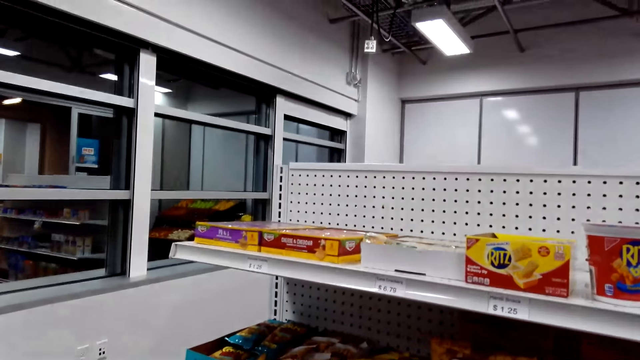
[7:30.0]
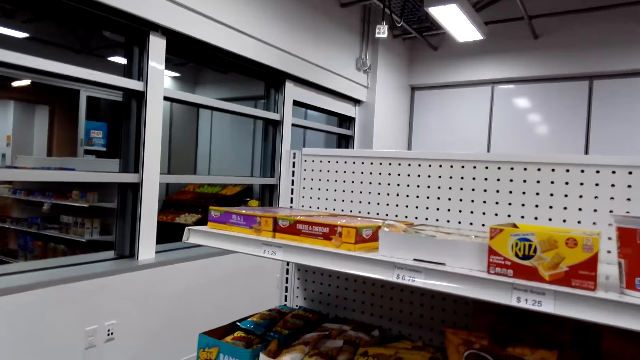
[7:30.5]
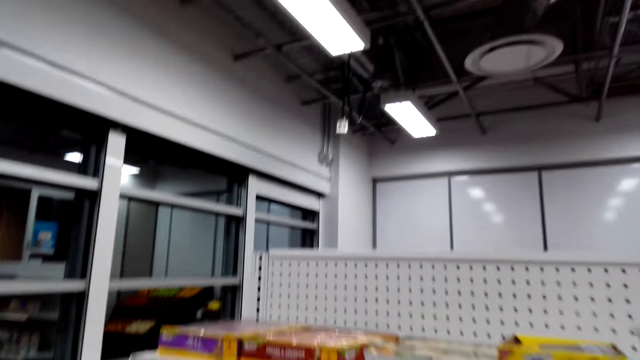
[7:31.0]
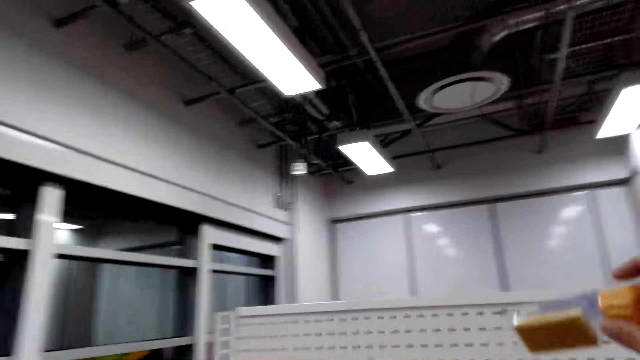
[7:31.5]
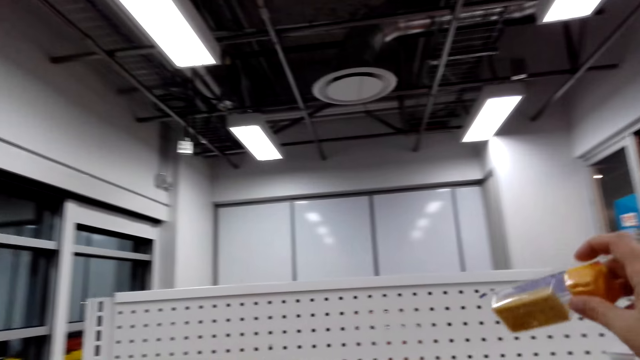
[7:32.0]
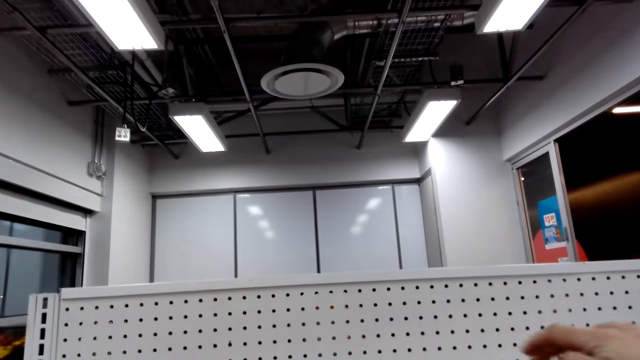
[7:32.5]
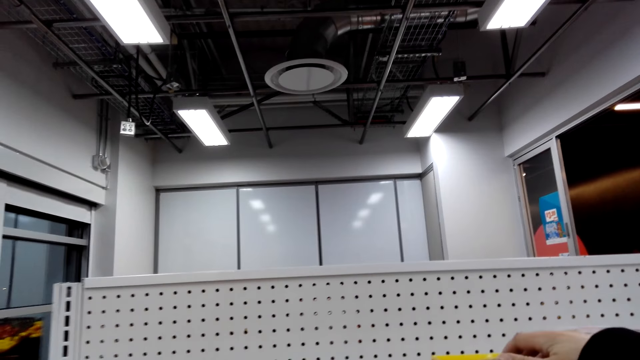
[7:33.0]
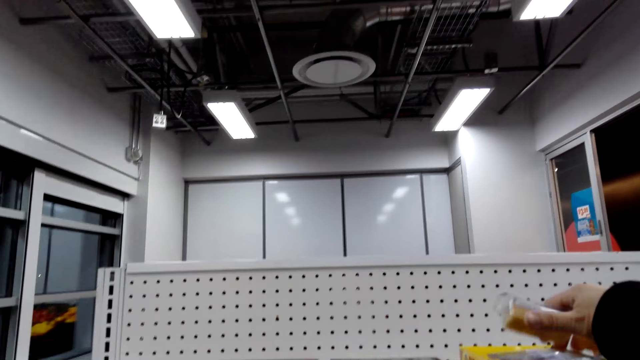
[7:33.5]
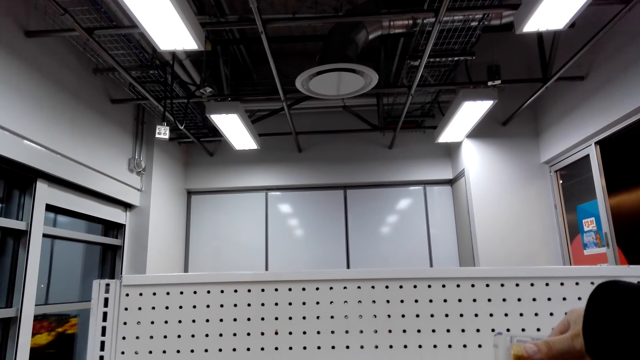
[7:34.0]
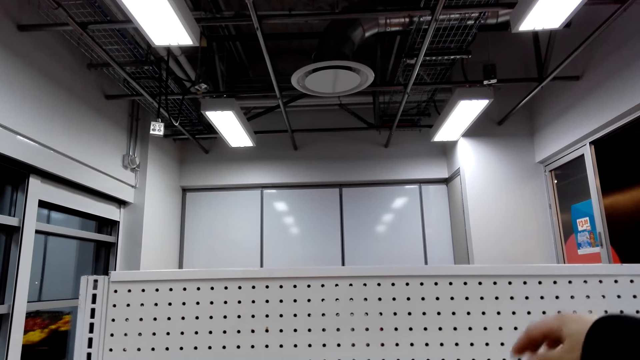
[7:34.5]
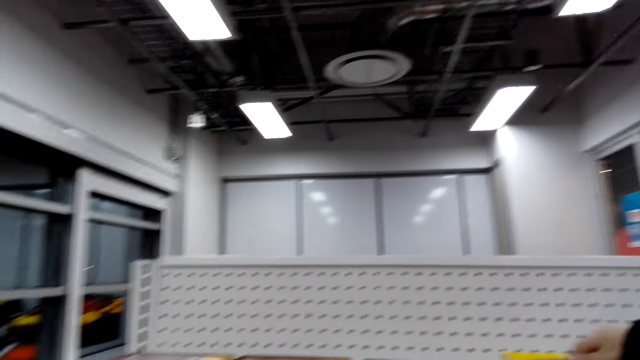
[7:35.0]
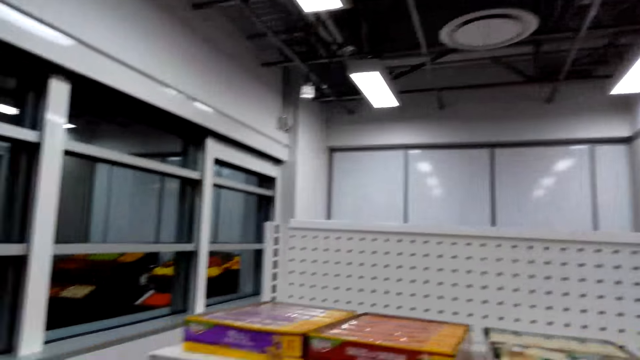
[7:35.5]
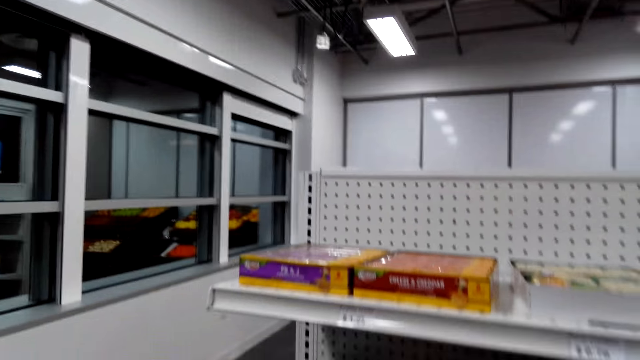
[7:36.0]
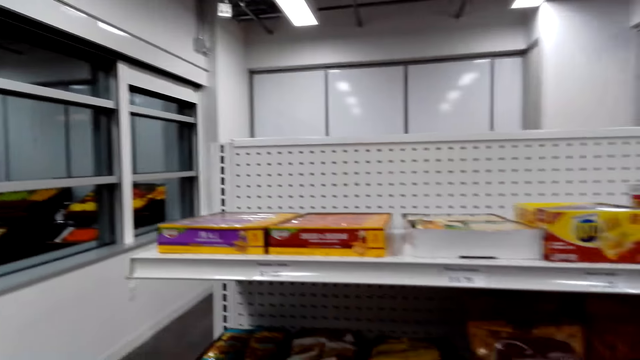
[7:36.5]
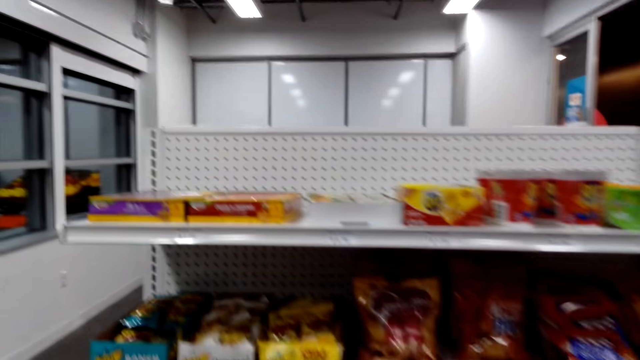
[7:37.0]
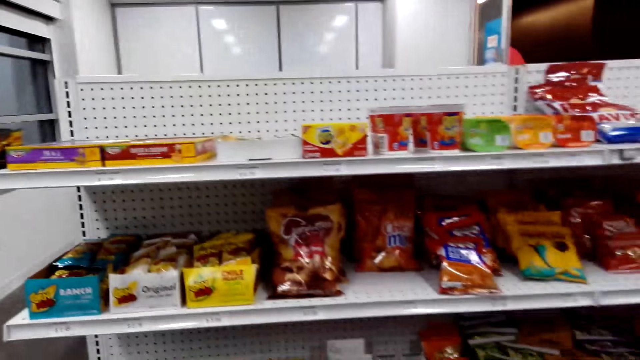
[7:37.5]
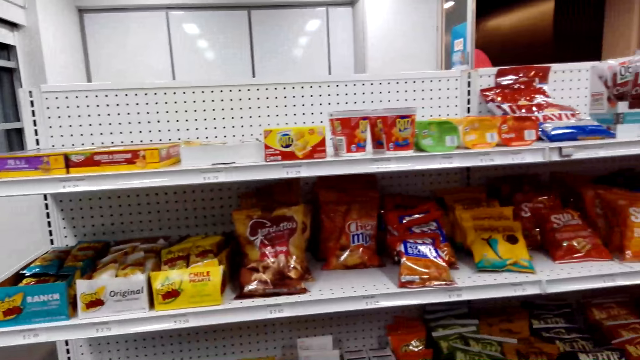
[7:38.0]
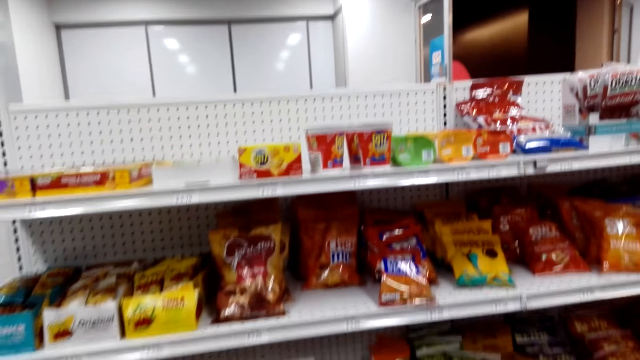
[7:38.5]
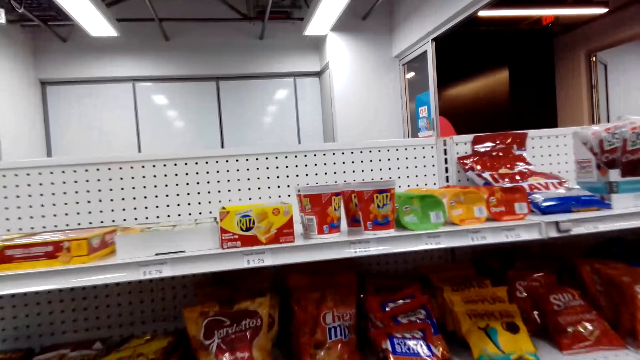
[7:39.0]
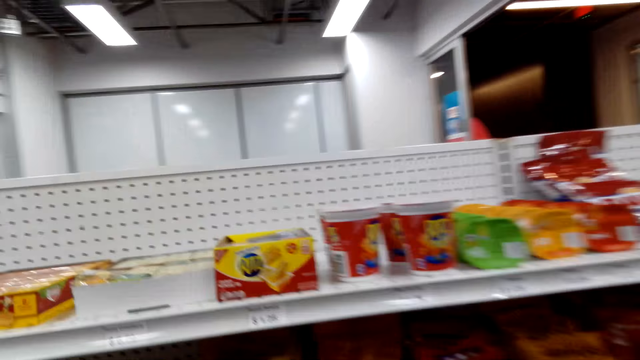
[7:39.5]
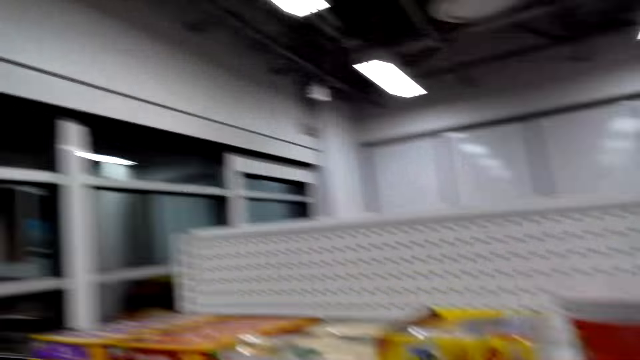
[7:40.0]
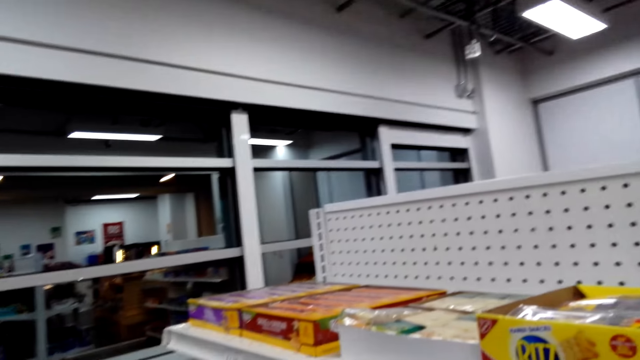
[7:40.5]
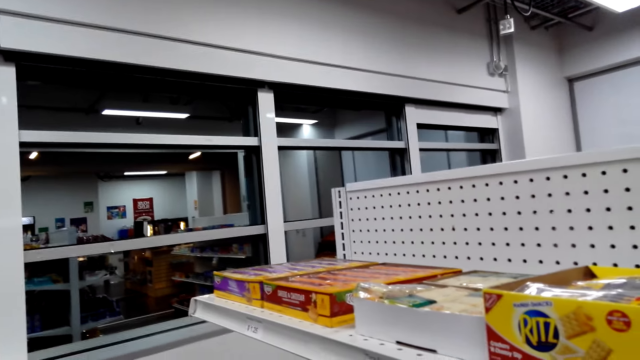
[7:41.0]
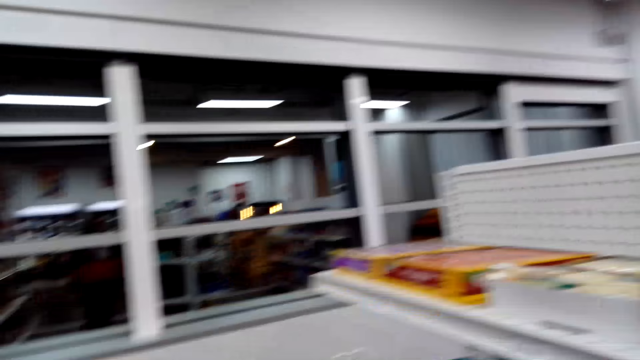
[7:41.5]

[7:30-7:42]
The camera wearer walks around the shop. They lift up the biscuit. They put a container of candy in a carton. They pick up the container of candy. They put the container back. They walk around the shop. They look at the candies on the shelves.

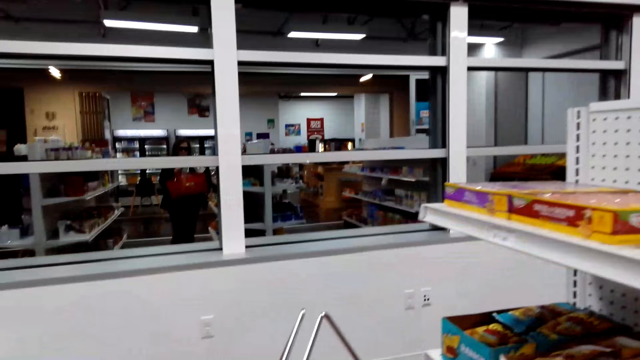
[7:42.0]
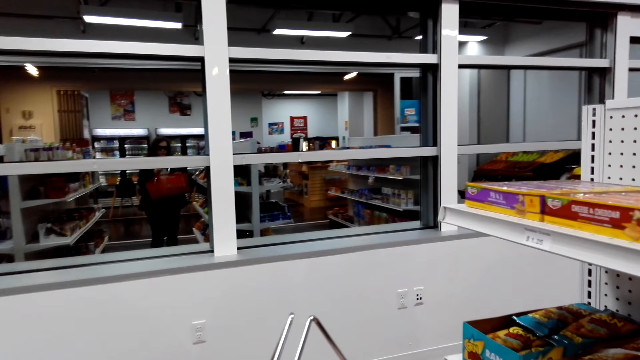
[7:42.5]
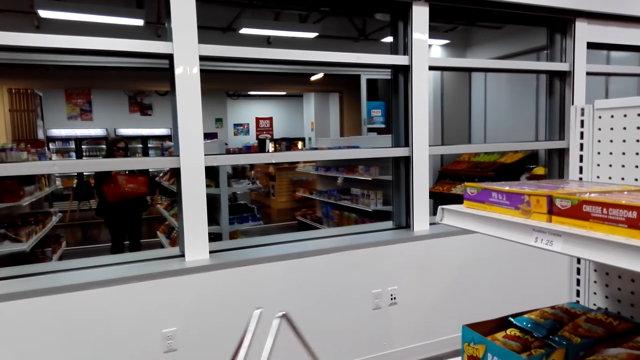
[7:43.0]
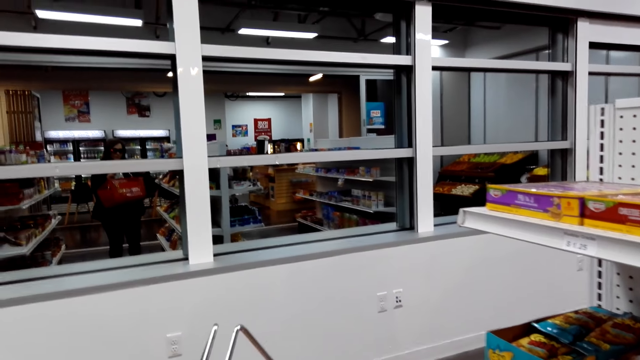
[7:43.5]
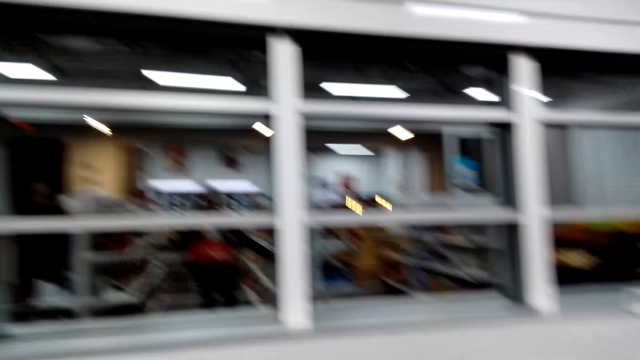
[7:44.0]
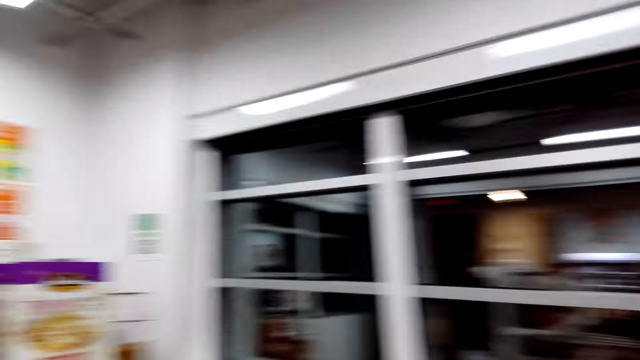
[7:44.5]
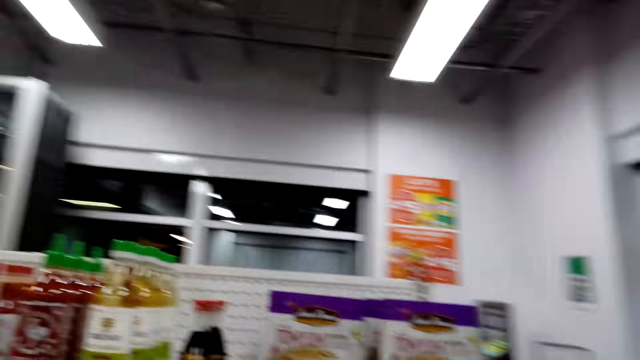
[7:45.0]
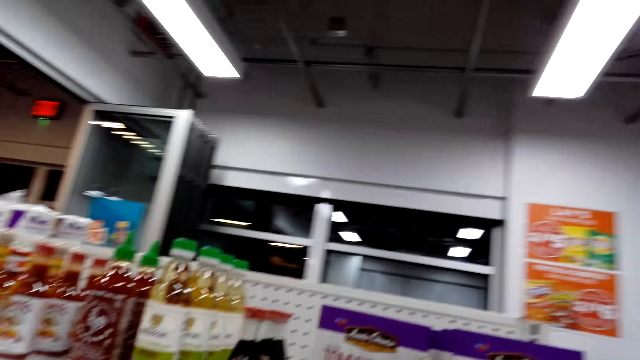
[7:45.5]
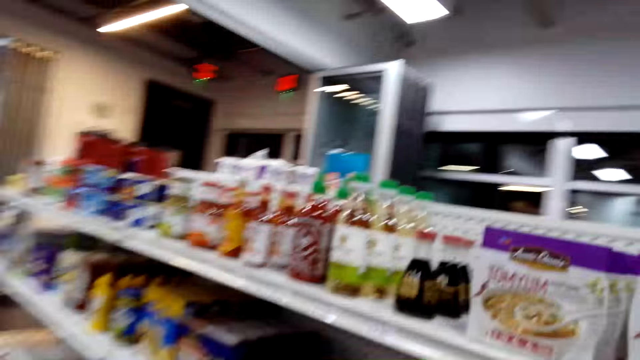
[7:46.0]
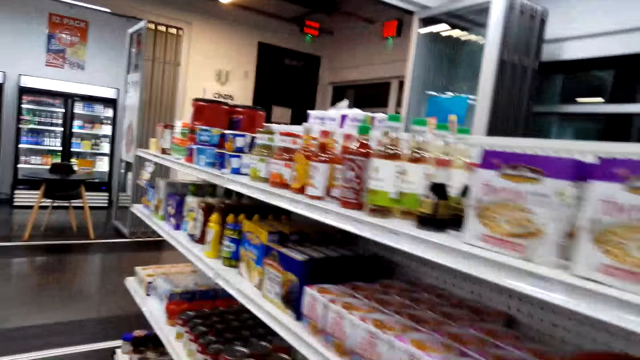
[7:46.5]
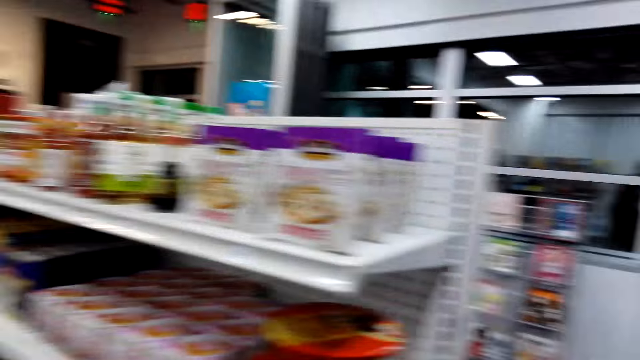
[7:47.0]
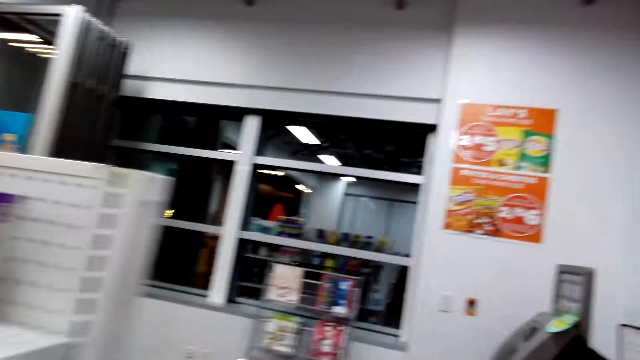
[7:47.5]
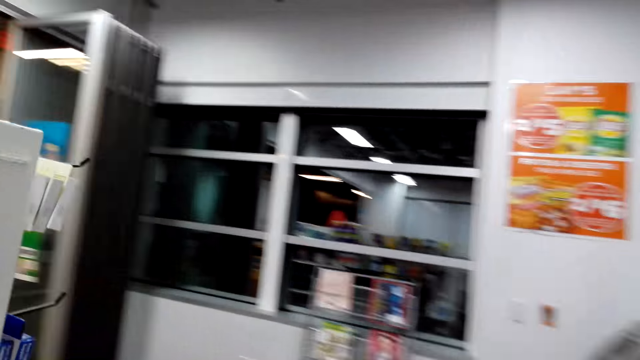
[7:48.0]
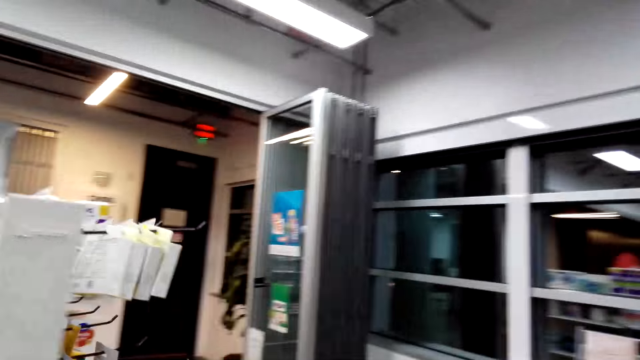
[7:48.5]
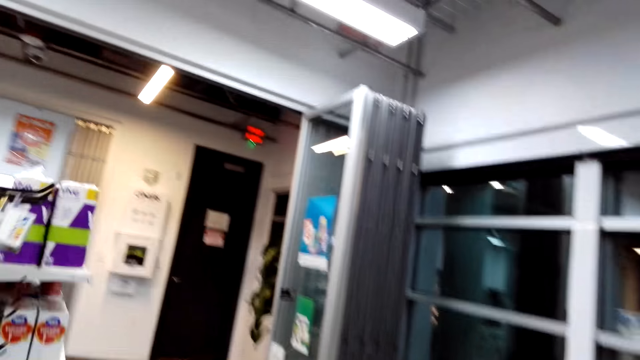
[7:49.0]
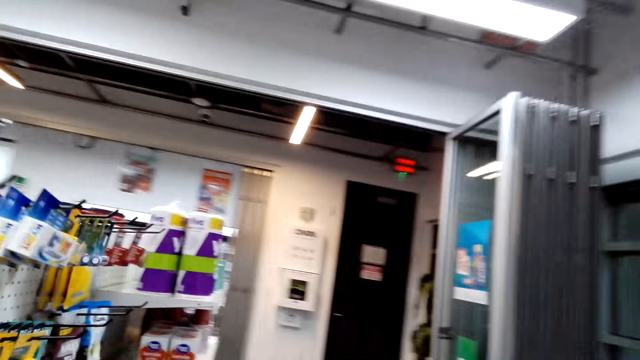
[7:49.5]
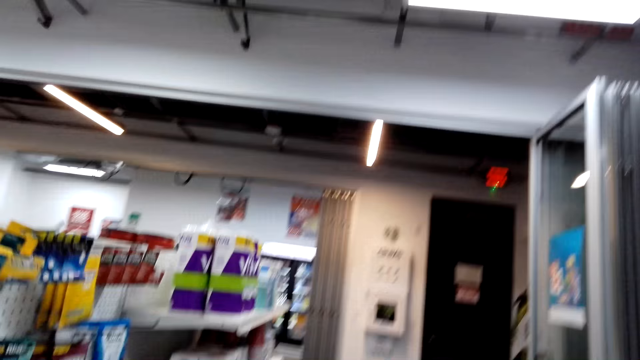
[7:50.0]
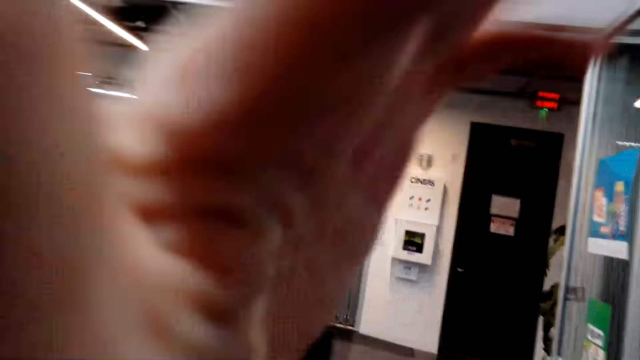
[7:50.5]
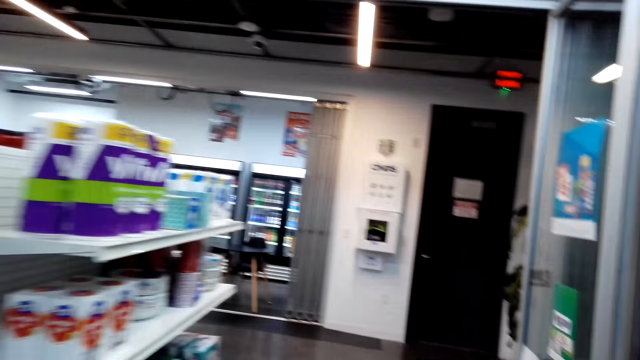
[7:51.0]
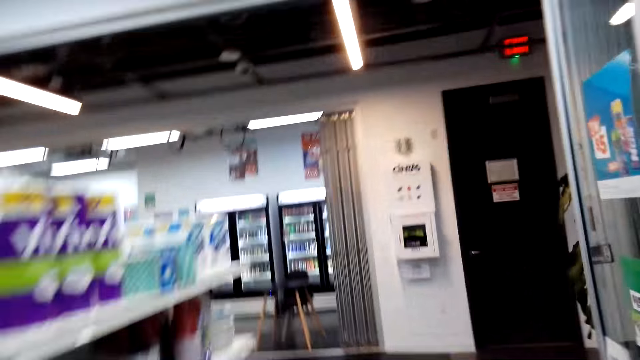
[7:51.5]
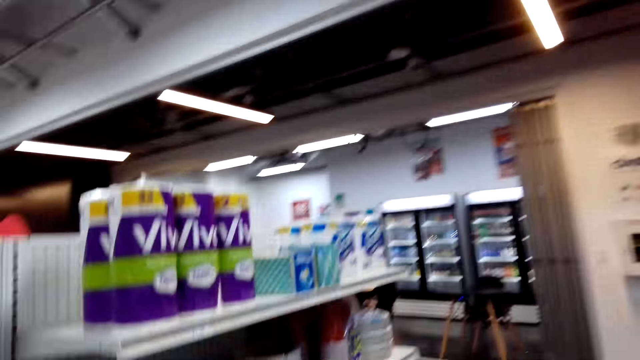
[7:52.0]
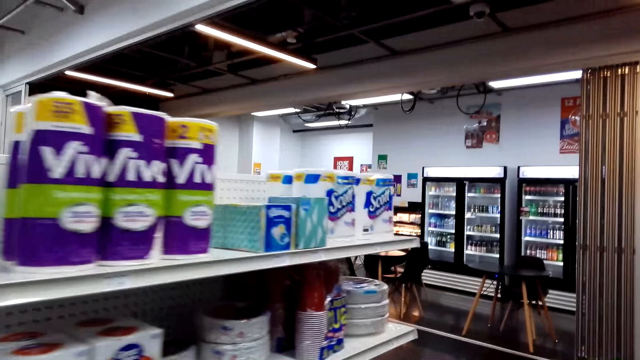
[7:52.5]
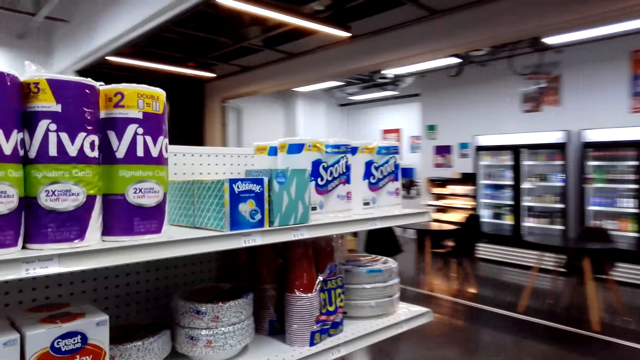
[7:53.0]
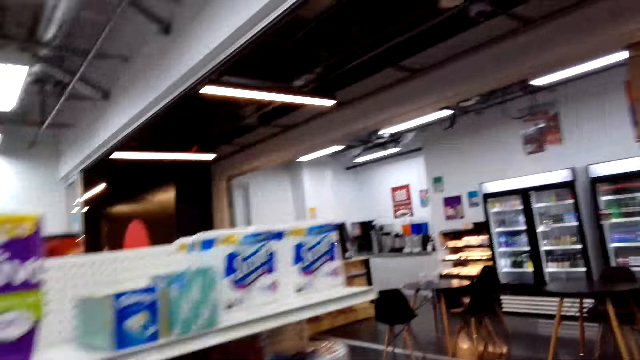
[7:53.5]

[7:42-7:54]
The camera wearer looks around. They walk. They lift up the left hand. They walk around the shop.
